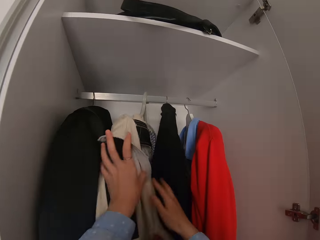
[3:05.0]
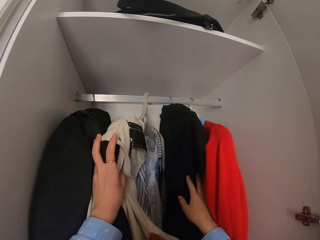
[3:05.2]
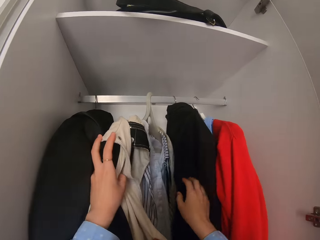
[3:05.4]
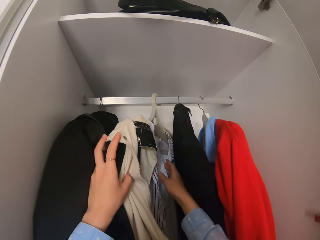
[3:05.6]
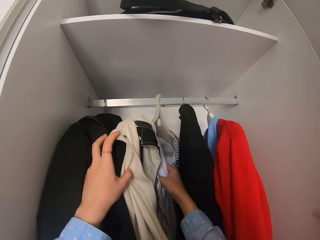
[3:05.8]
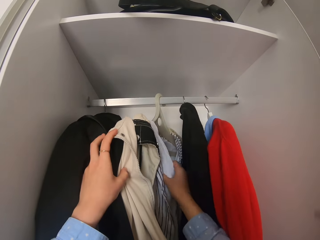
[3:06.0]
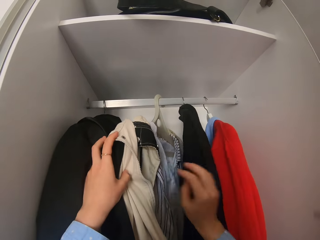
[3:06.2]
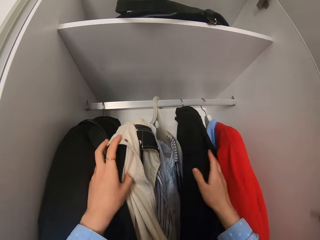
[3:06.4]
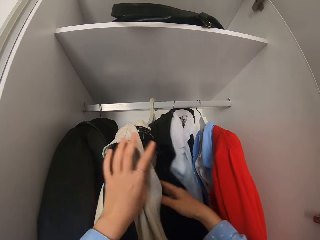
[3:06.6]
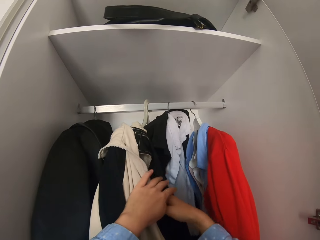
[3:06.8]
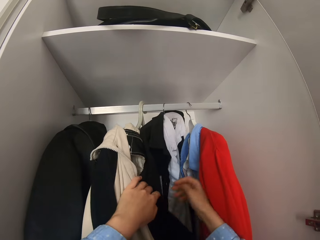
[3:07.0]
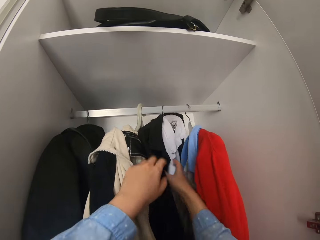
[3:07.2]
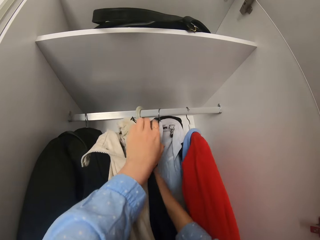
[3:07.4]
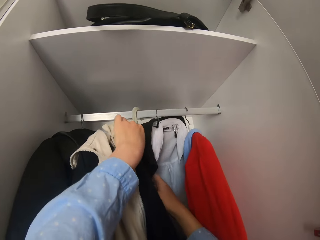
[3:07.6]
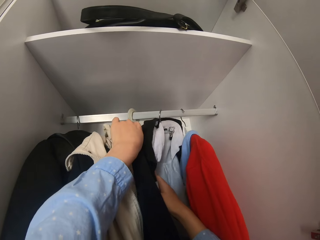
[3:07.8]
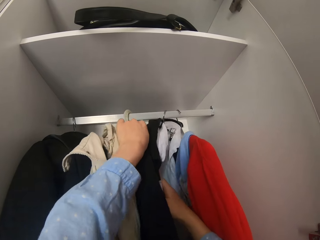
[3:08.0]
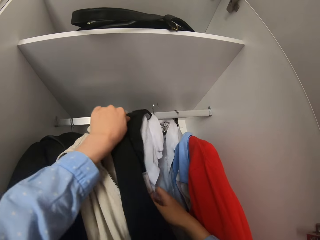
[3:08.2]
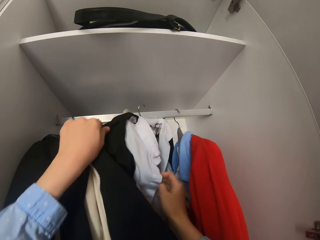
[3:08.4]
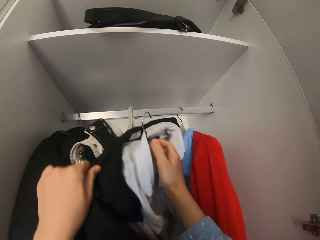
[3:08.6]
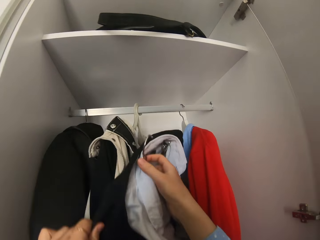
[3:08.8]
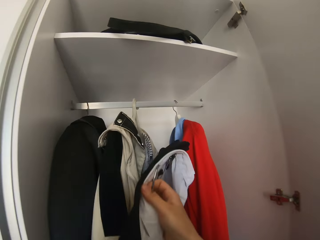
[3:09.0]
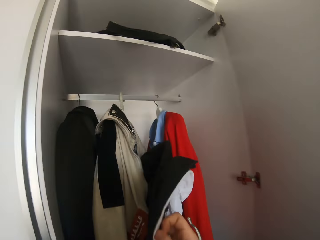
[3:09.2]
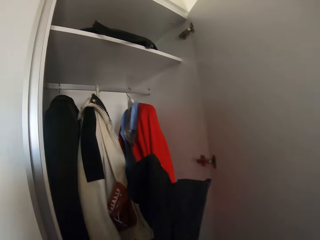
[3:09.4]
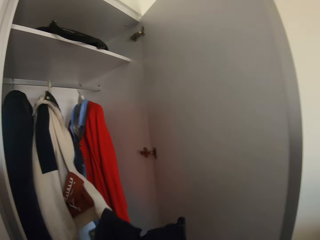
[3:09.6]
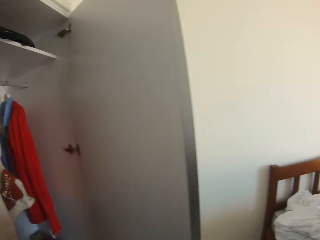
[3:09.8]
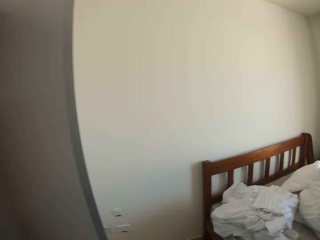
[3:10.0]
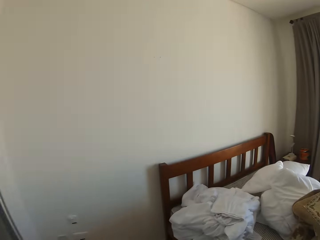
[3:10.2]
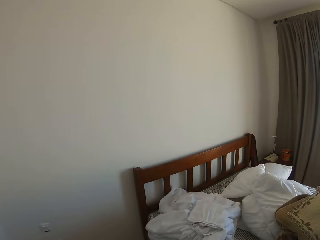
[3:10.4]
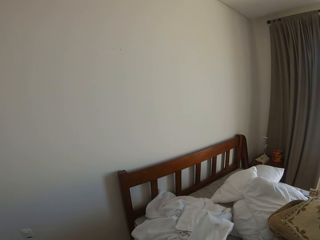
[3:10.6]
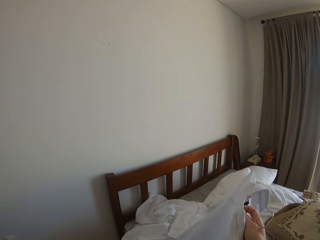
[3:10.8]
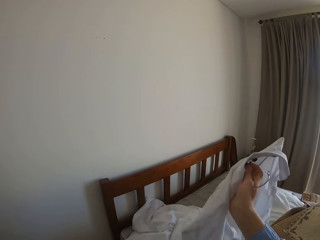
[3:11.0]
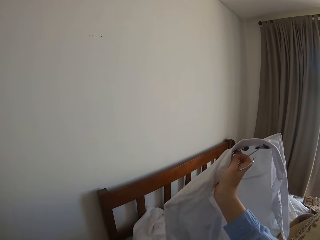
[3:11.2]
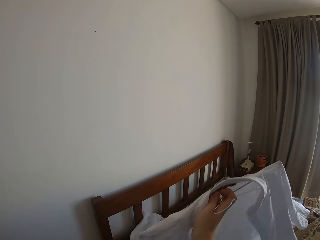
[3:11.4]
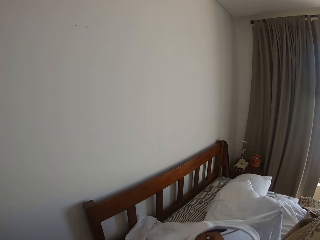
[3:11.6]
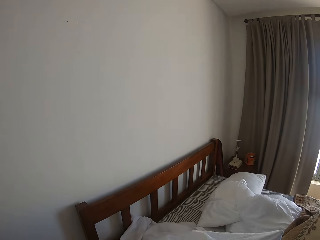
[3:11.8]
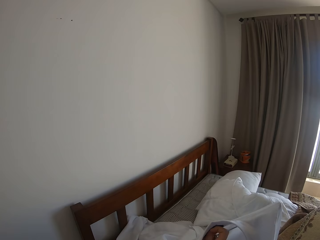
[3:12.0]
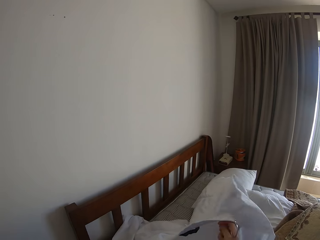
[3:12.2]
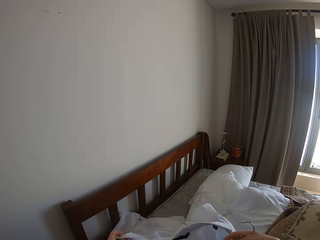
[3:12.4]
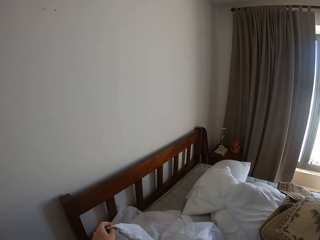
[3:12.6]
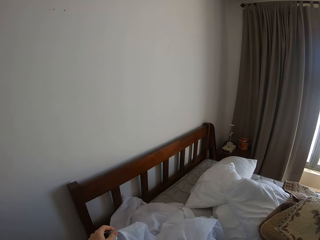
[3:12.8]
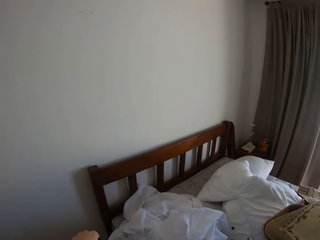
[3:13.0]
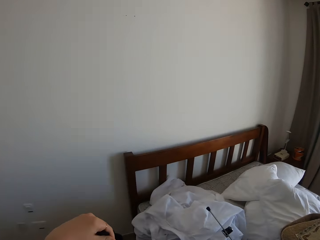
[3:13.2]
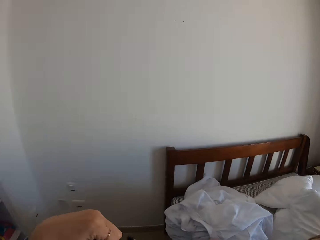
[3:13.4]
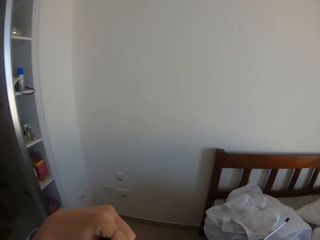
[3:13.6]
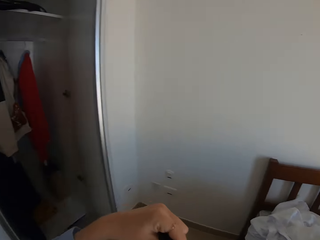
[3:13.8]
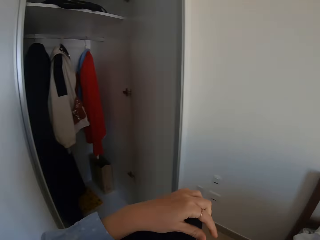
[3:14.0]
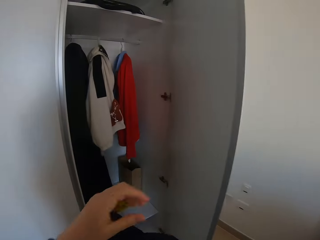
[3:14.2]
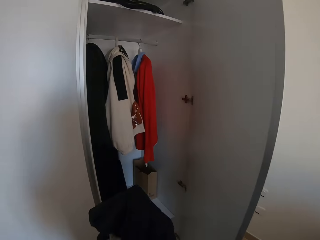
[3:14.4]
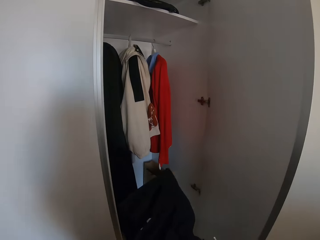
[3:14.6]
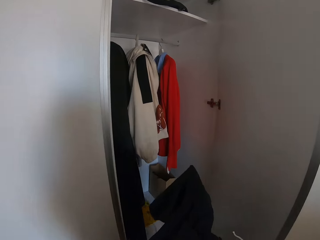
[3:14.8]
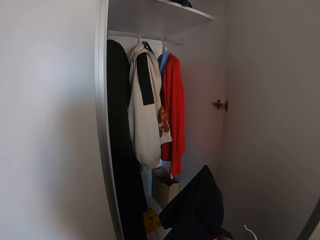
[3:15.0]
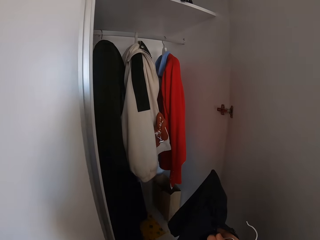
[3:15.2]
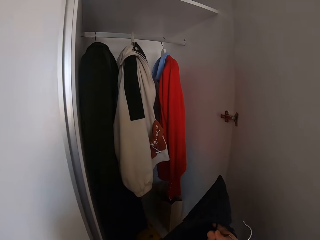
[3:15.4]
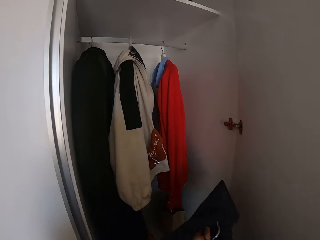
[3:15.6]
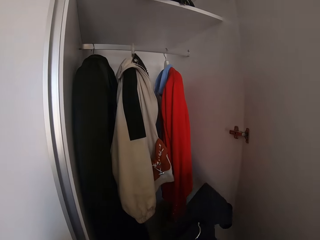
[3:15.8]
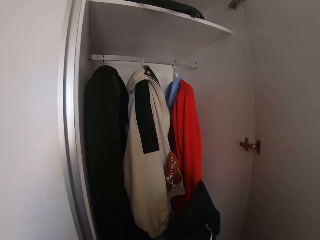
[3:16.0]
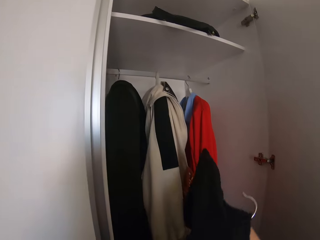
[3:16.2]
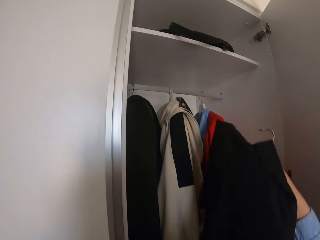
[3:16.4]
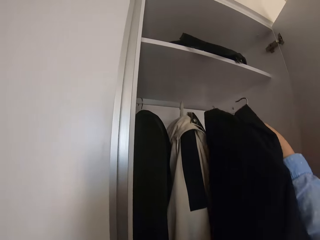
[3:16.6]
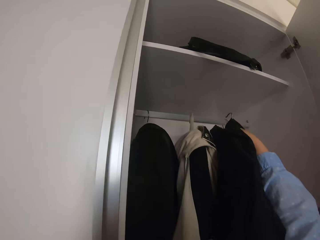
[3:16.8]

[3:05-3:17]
The camera wearer holds clothes on a hanger. They touch a sweater and touch a t-shirt. They remove a hanger from the hanging line. They remove the hanger with clothes from a wardrobe. They put them on the bed. They remove a shirt from the hanger. They fit the sweater on the hanger.

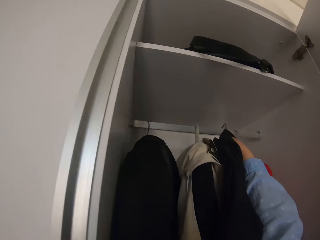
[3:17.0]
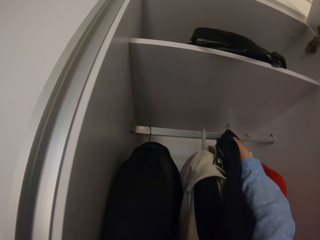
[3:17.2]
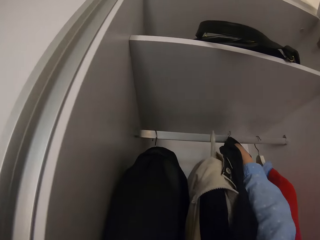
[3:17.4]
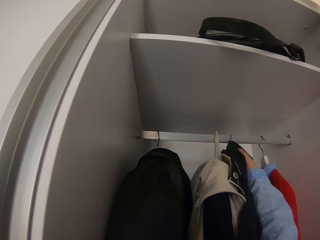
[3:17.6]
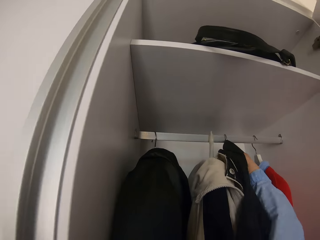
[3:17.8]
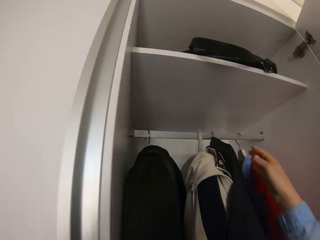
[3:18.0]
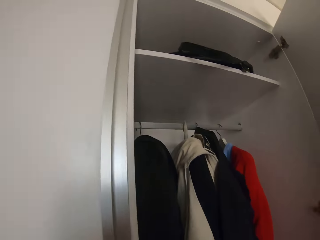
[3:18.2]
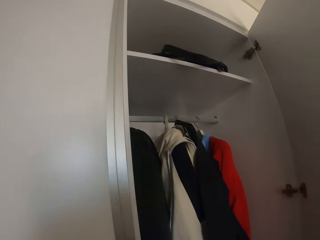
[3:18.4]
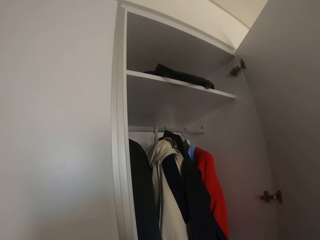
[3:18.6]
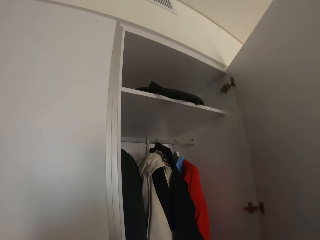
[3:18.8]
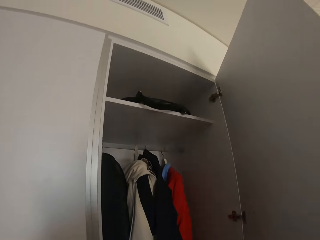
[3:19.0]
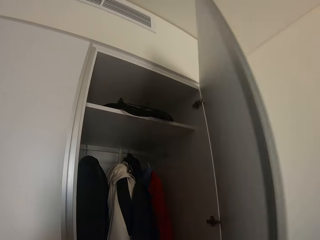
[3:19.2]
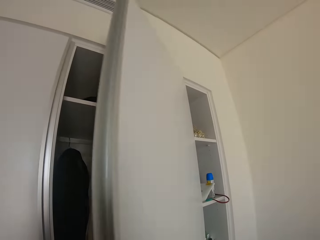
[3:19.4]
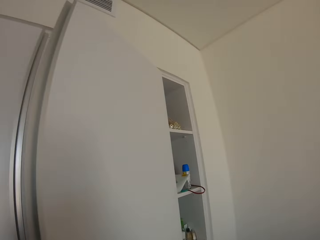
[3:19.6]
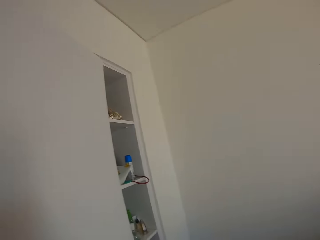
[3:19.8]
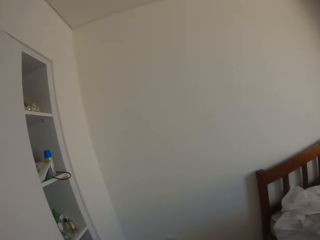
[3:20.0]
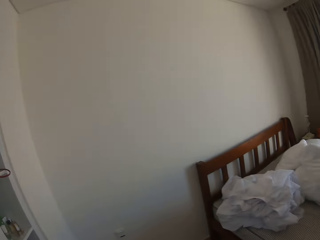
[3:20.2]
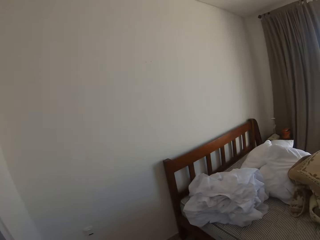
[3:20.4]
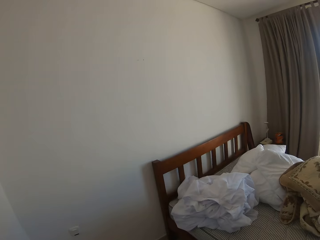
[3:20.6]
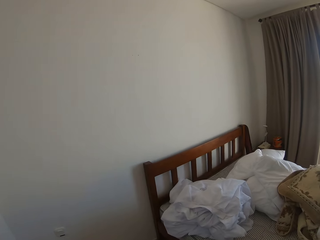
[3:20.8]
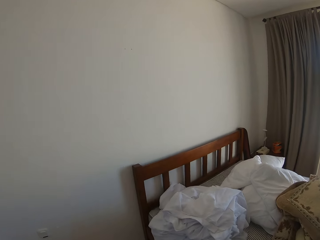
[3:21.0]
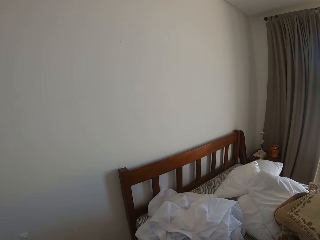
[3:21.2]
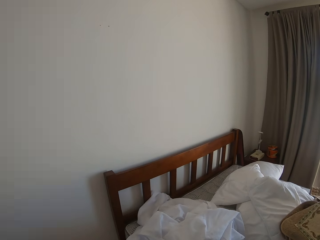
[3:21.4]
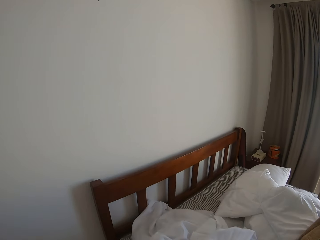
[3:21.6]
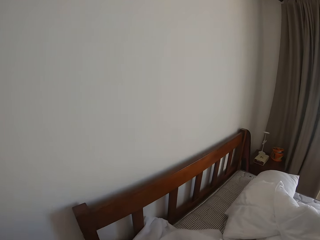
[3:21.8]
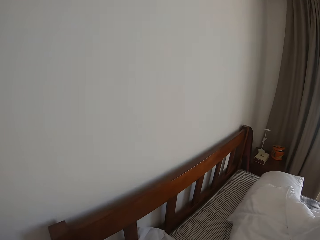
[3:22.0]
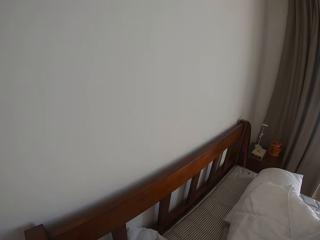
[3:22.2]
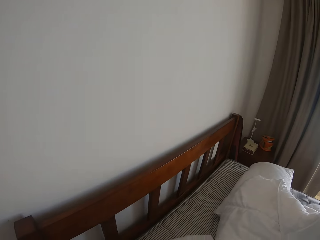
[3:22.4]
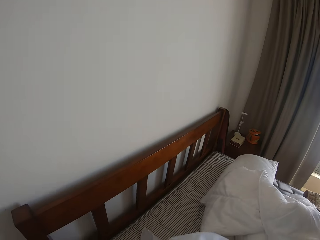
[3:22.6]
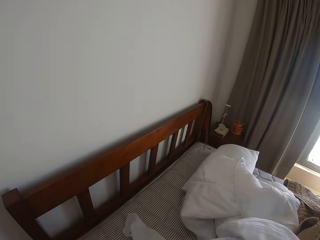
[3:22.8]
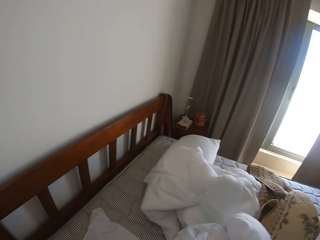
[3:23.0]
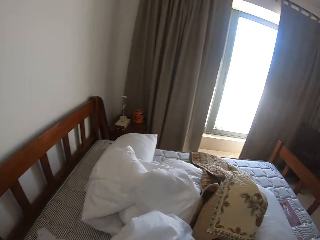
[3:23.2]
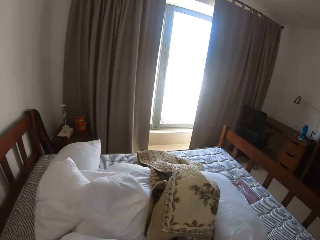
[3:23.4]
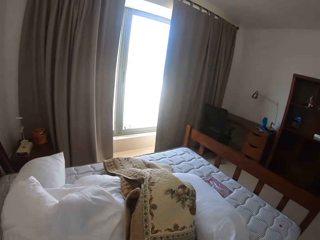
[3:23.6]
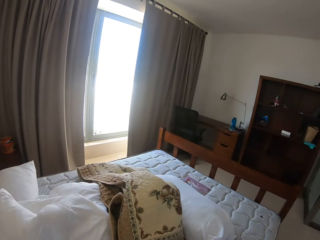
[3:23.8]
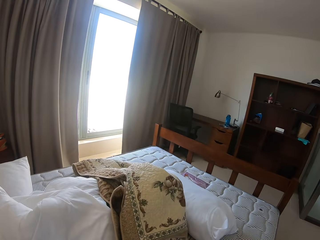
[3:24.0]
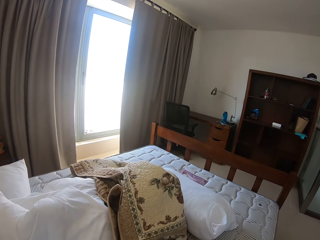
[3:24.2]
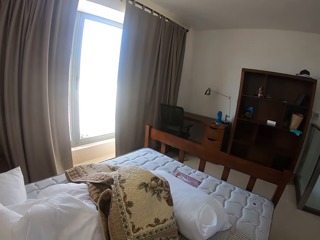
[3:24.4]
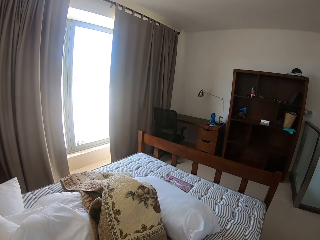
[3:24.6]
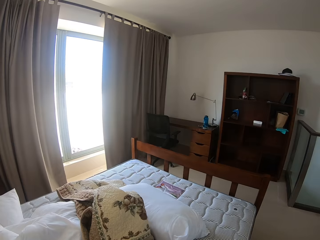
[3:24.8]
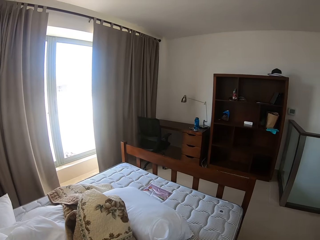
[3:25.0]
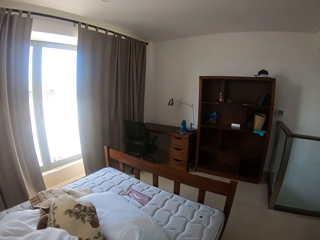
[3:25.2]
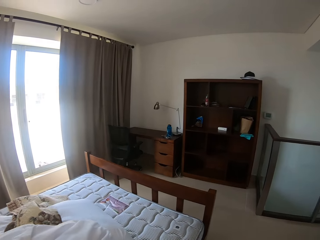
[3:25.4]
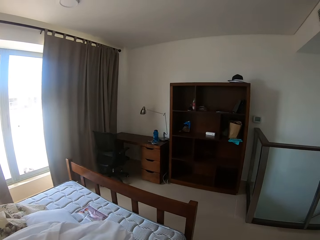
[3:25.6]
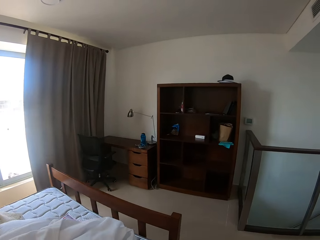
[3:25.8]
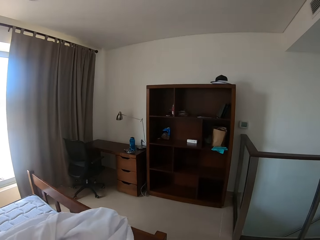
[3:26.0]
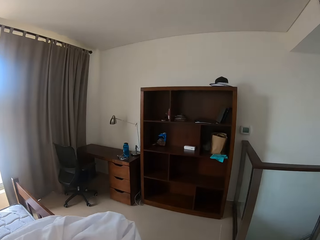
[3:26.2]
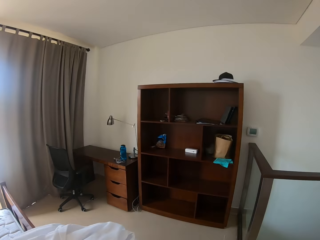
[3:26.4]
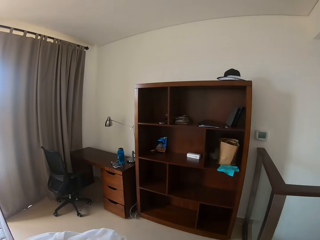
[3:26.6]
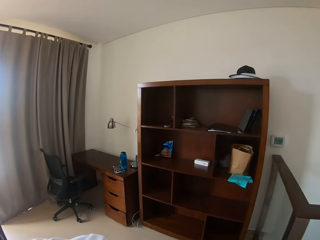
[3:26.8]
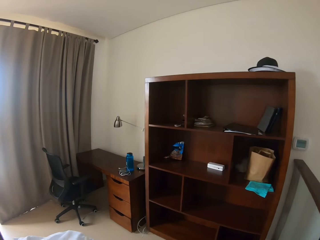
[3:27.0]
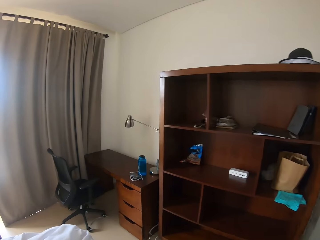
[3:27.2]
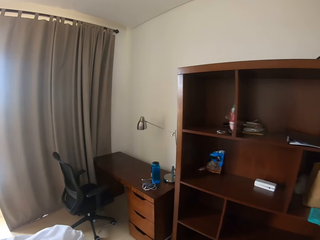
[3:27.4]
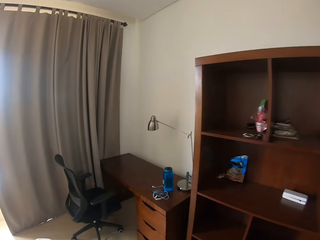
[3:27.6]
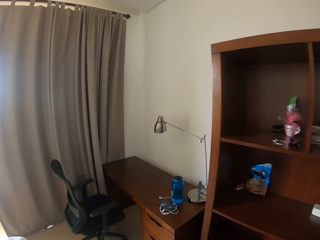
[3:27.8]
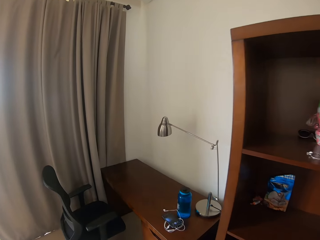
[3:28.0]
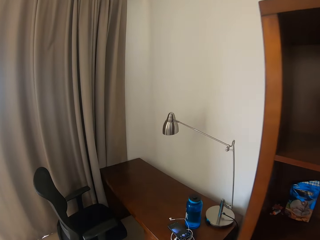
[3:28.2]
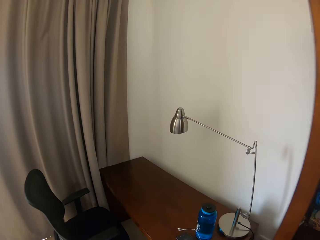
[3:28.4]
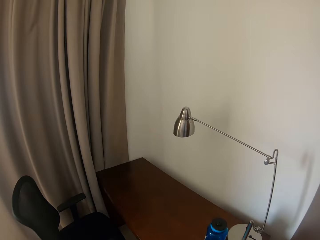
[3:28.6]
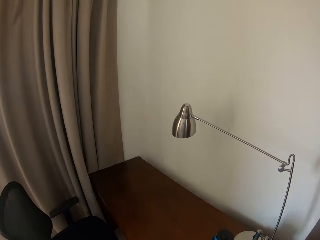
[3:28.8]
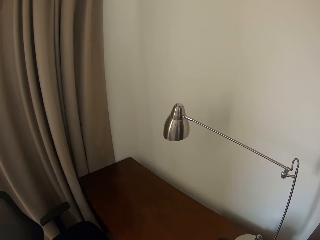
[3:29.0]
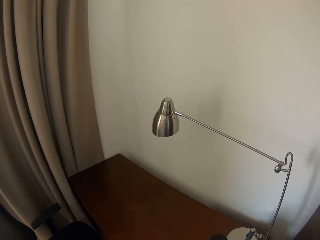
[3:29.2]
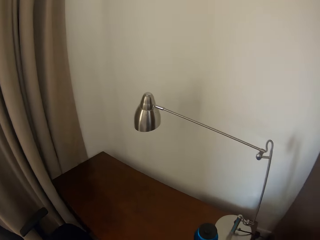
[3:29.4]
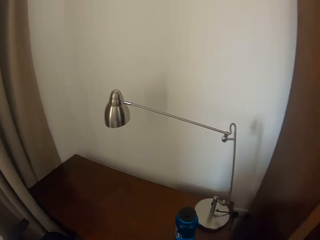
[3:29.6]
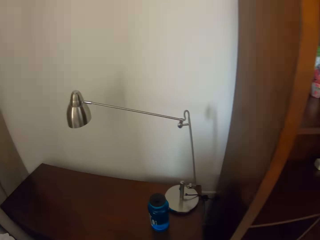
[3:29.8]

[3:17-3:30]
The camera wearer places the hanger on a hanging line. They return the other shirt. They close the wardrobe door. They go to the bed. They lift the beddings from a mattress. They take the clothes. They walk forward. They go to the study desk.
